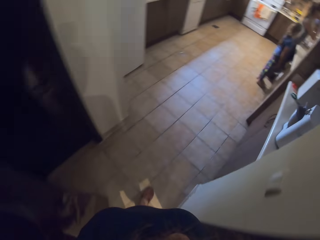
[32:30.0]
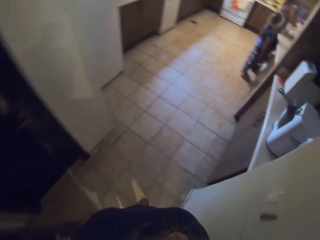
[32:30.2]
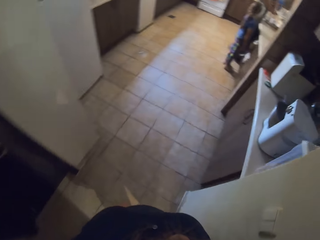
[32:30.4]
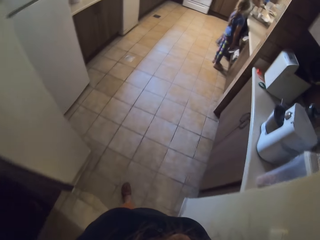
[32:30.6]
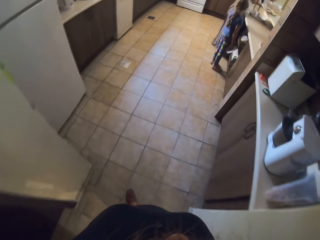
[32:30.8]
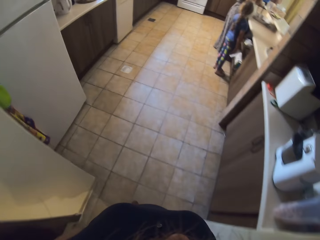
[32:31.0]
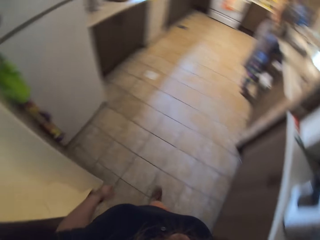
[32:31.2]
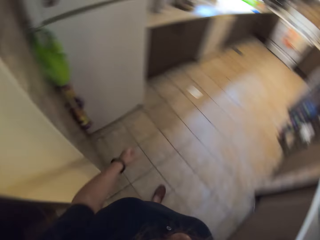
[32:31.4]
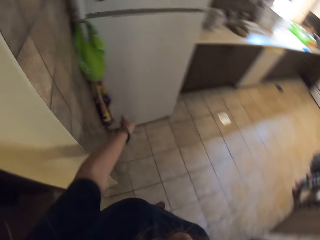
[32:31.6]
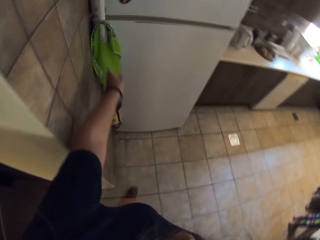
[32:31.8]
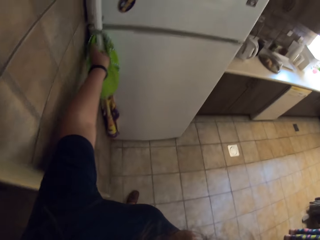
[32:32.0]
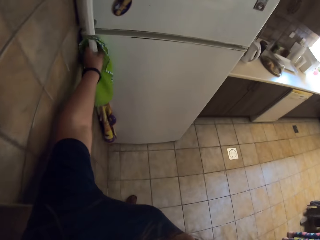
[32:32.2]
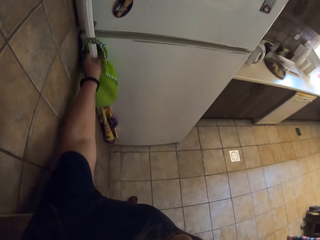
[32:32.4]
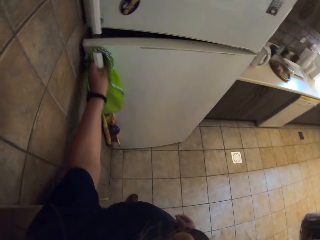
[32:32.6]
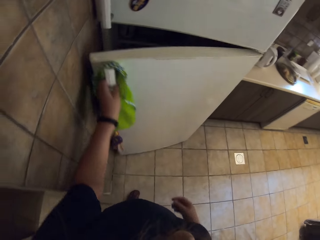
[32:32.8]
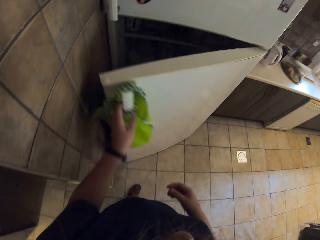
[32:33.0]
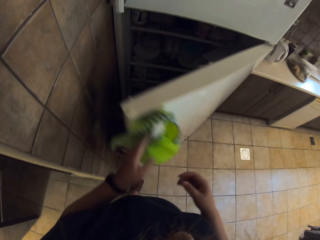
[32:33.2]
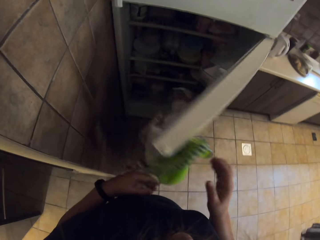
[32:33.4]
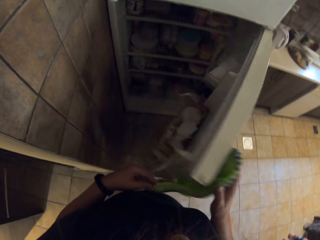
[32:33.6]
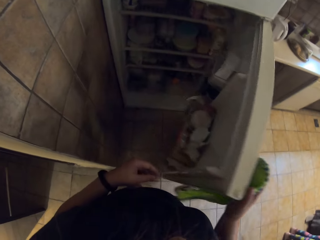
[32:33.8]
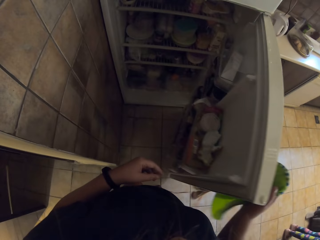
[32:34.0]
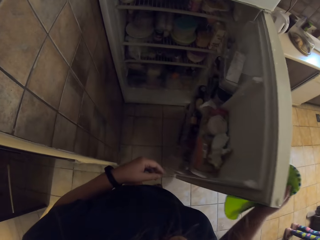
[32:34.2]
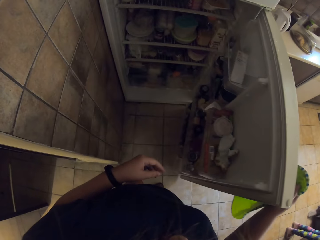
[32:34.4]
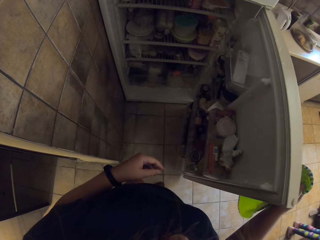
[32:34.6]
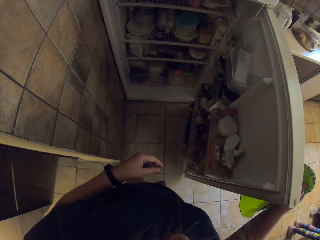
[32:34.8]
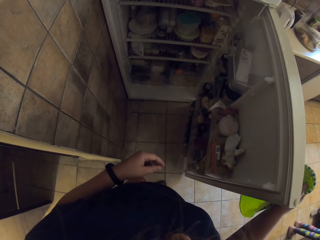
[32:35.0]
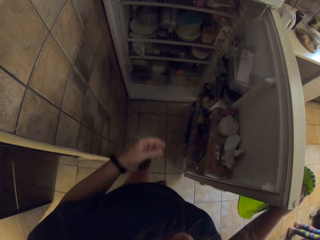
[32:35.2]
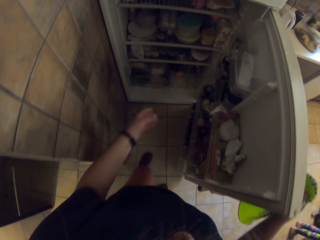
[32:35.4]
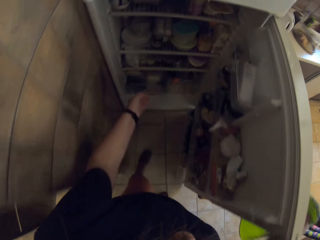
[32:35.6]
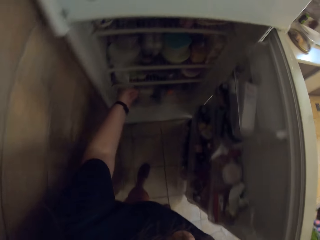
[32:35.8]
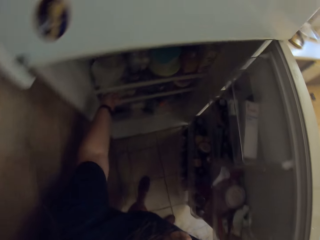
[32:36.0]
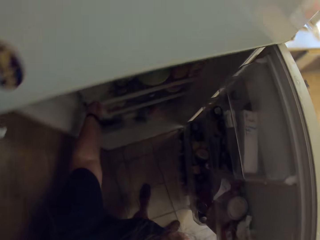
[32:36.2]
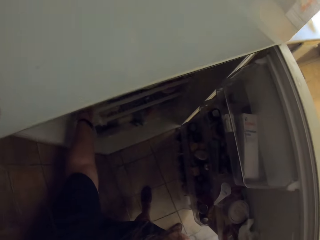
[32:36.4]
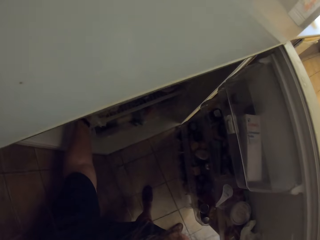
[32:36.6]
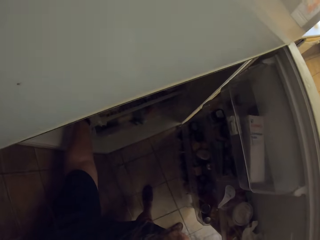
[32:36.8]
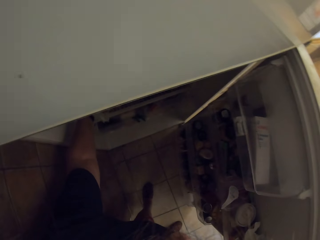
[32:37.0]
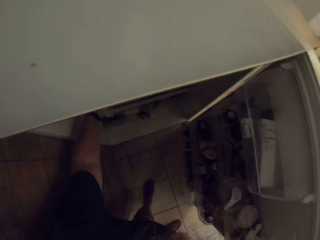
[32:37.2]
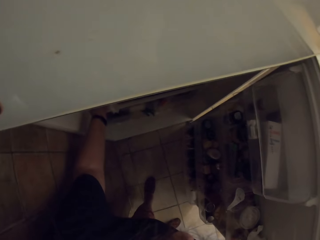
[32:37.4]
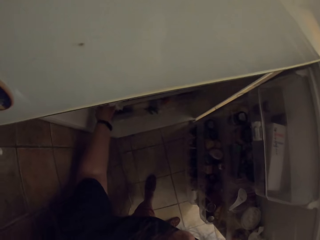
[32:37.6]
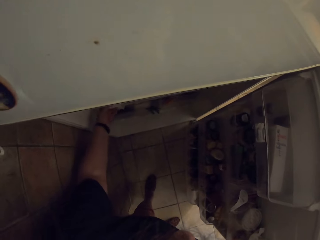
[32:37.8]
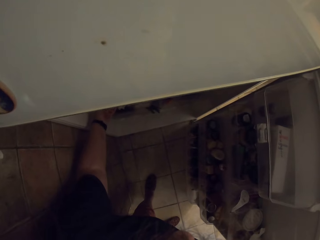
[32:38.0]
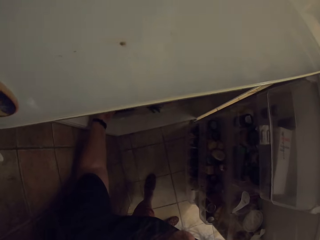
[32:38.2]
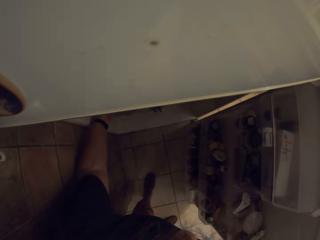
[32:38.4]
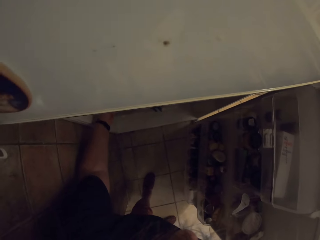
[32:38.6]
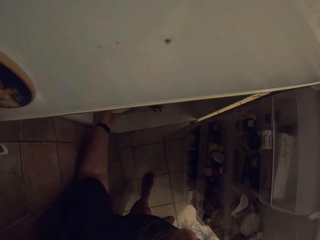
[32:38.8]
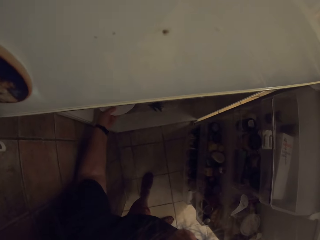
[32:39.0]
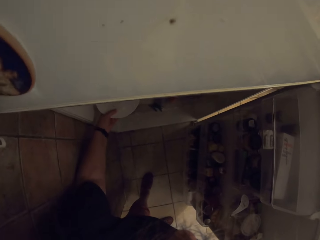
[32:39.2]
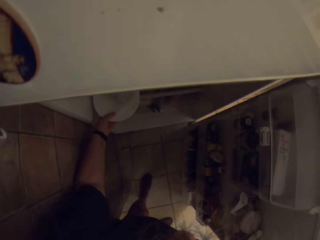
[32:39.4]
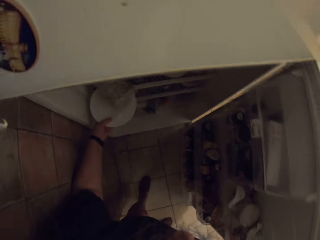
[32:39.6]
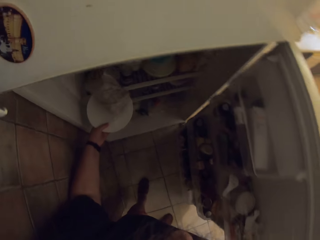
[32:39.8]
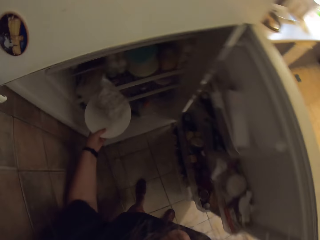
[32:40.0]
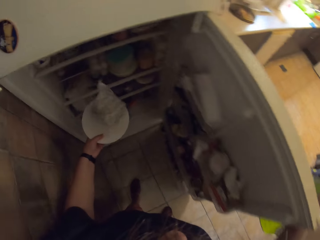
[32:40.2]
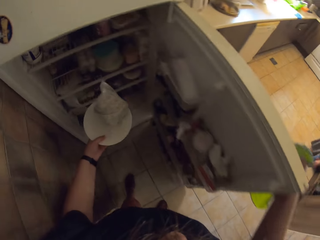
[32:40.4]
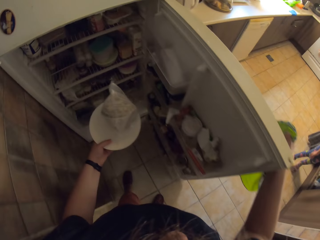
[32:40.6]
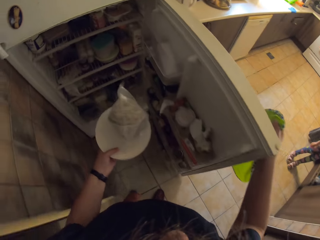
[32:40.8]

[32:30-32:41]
The camera wearer opens a fridge. They remove a storage can from the fridge.

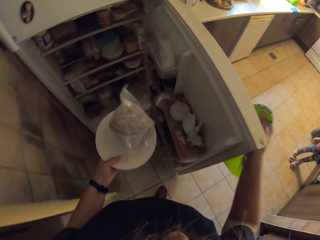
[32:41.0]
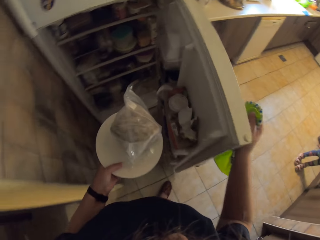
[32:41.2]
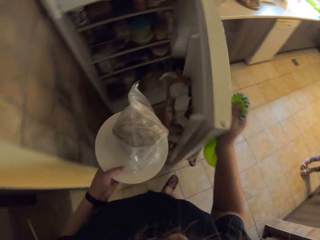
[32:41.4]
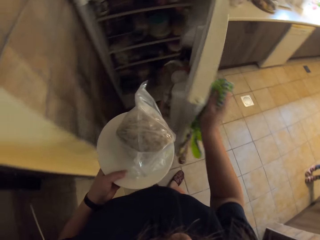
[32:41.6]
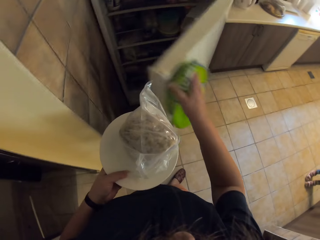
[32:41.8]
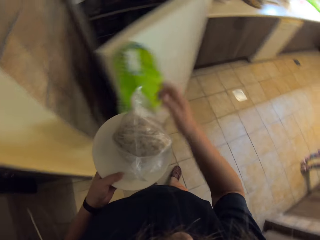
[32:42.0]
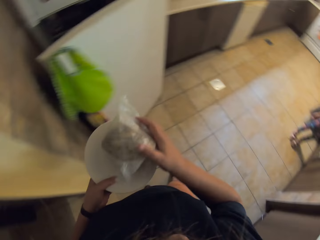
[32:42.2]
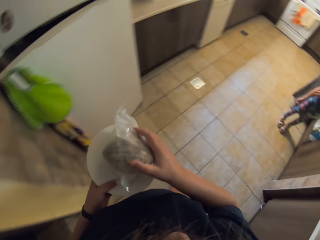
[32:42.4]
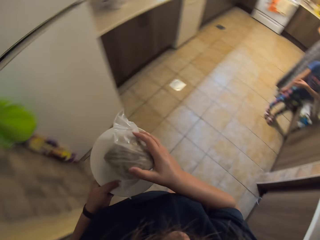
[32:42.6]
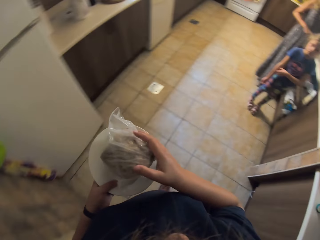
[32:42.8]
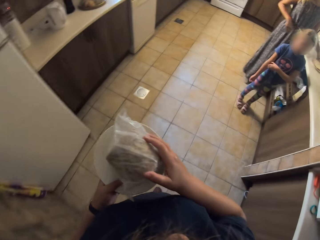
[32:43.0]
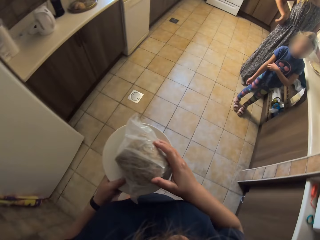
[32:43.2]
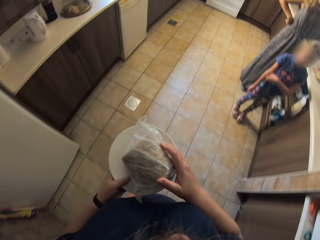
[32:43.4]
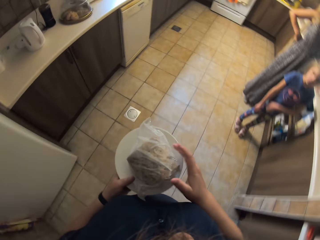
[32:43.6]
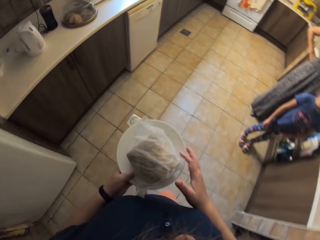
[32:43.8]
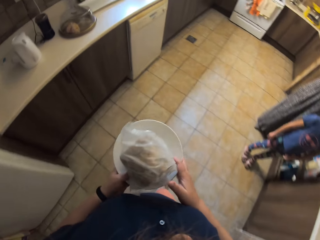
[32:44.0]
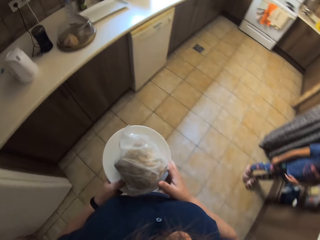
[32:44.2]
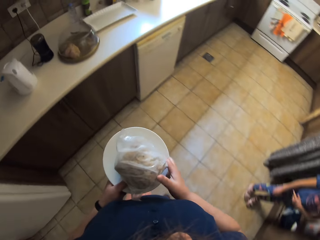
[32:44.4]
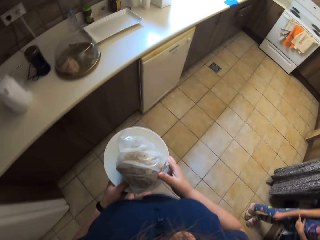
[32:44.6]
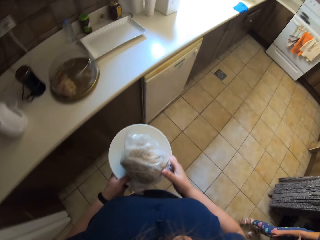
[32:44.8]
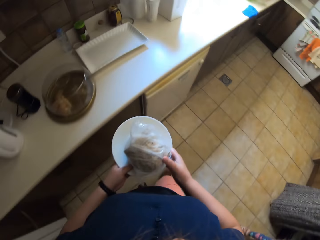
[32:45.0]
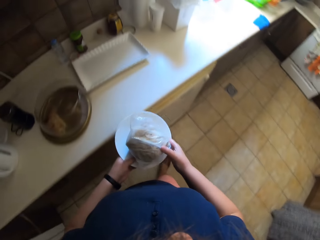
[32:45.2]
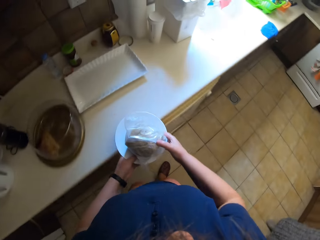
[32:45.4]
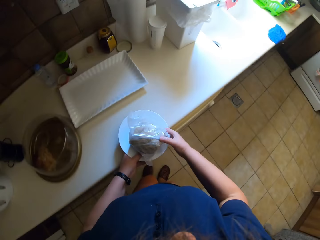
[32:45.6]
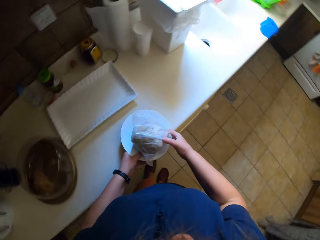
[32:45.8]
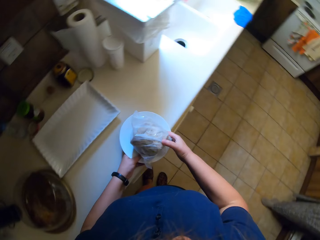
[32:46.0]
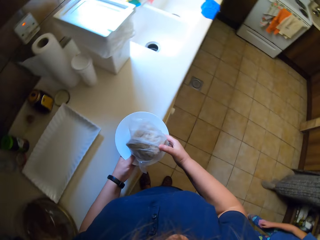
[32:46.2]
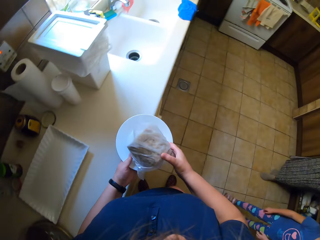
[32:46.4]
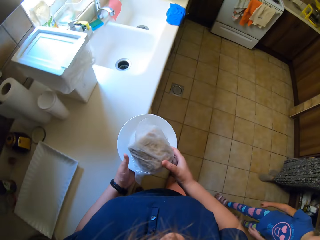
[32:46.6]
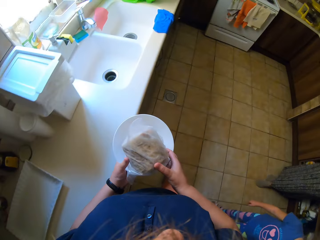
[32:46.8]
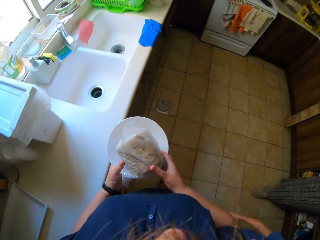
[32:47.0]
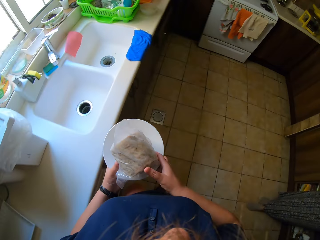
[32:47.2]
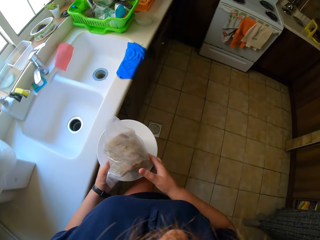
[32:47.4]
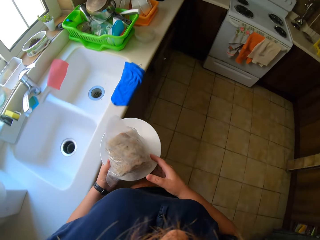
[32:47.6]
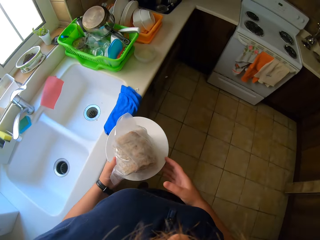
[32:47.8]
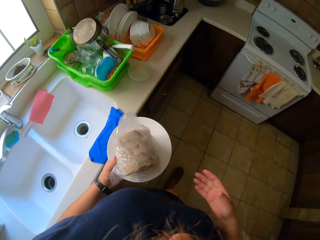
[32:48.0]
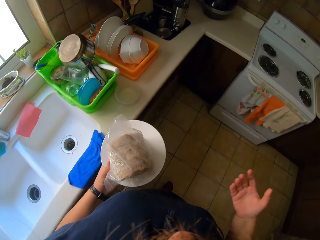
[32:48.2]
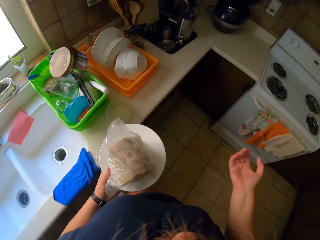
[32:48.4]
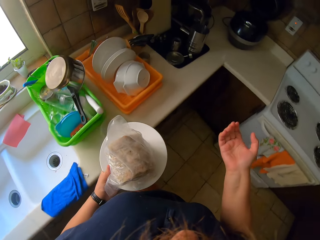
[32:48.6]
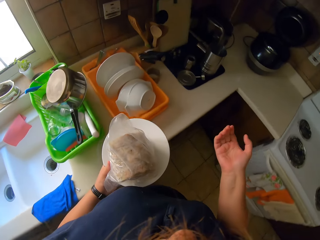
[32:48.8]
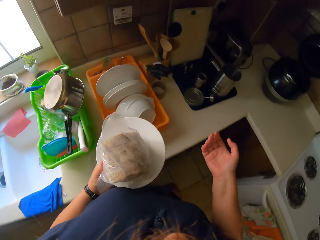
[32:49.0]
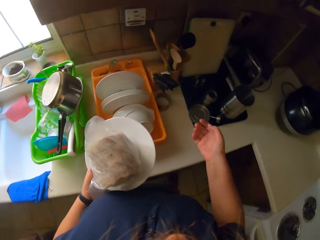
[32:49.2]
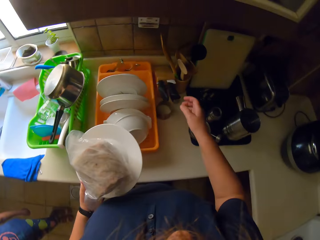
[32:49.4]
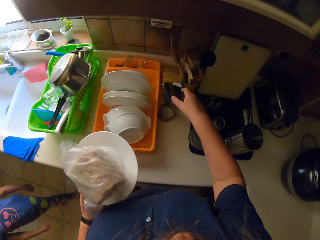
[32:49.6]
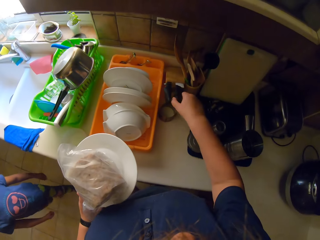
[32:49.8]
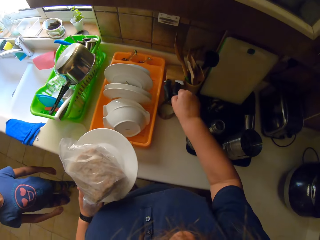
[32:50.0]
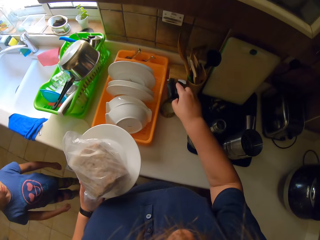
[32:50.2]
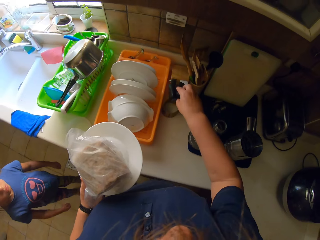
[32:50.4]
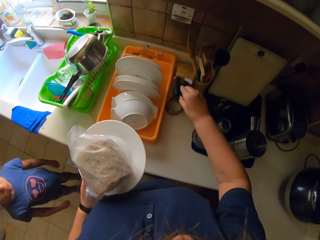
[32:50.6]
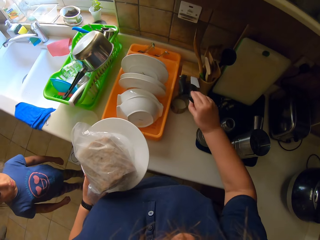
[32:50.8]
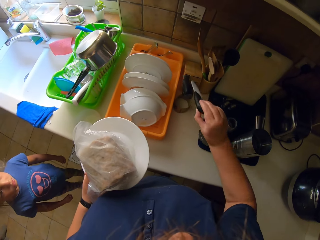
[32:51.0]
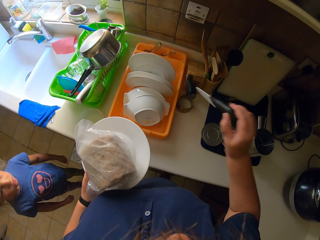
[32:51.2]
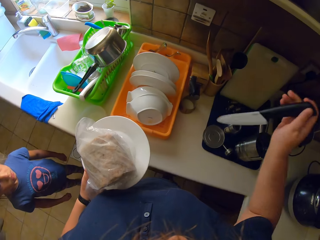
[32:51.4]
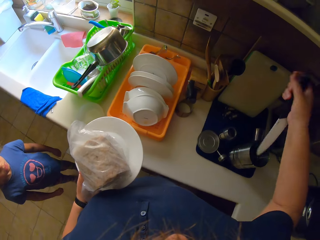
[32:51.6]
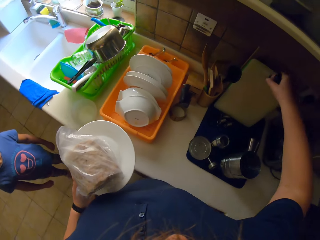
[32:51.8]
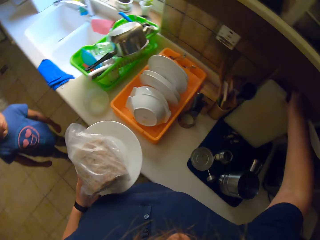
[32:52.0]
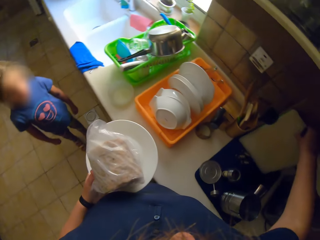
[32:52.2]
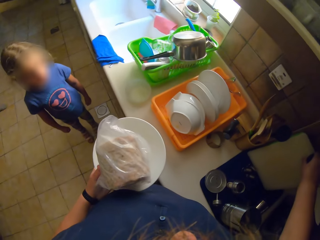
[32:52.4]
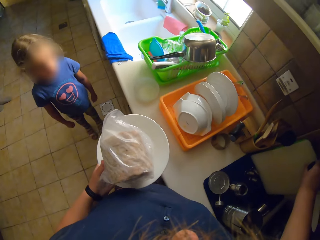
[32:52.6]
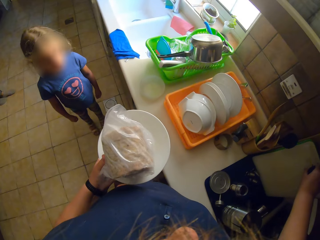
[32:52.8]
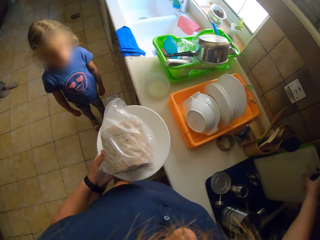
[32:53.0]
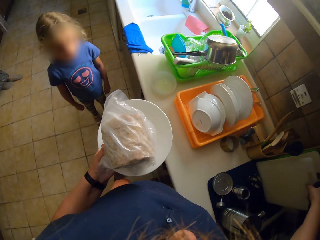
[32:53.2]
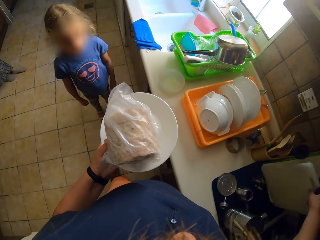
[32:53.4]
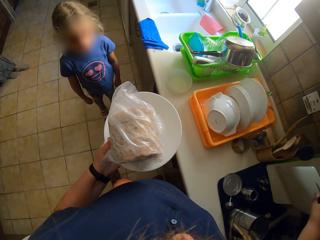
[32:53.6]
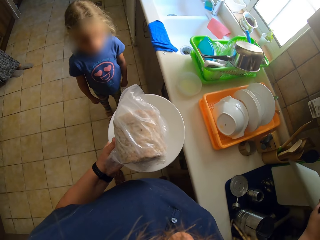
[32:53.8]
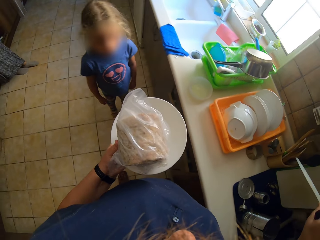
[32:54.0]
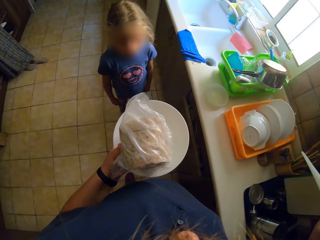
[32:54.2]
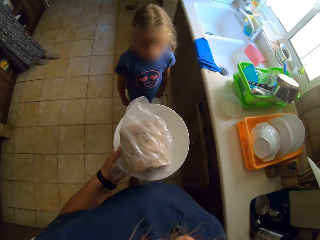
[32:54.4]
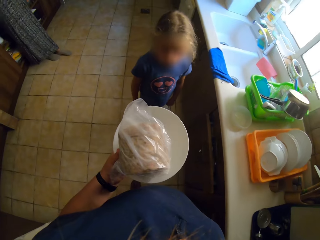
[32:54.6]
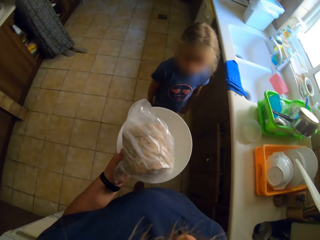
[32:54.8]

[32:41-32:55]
The camera wearer closes the fridge. They walk around. They pick up a knife. A baby stands next to the camera wearer. The camera wearer picks up a chopping board.
